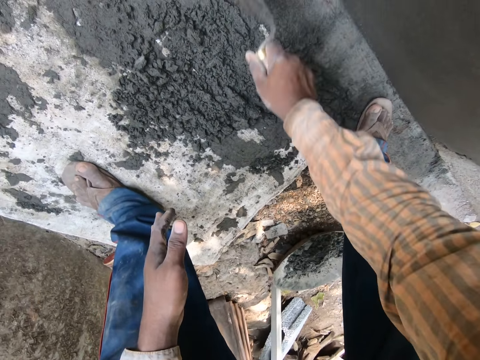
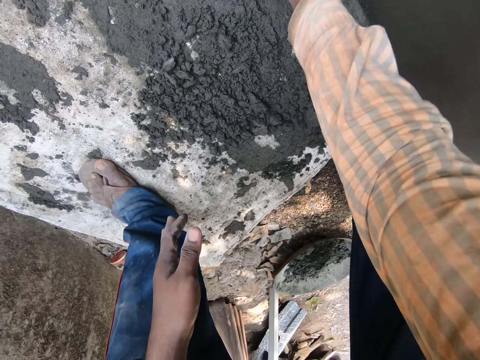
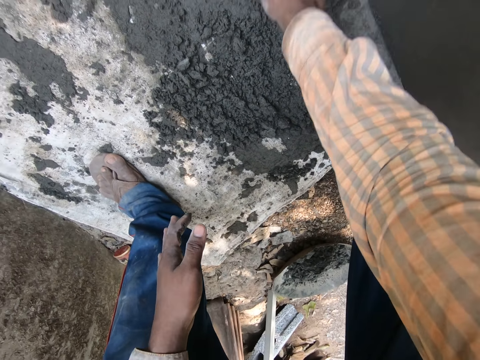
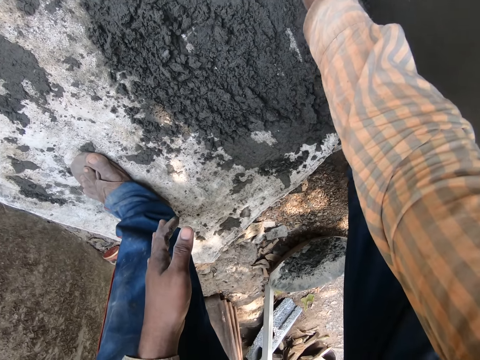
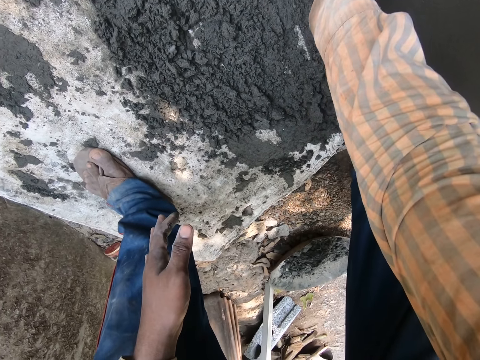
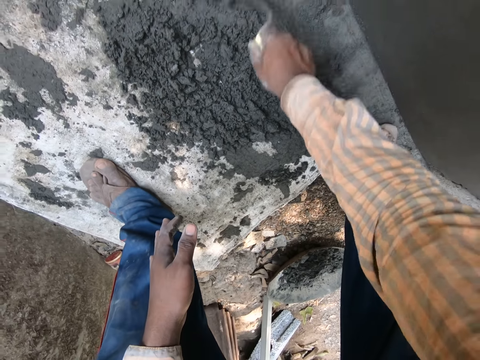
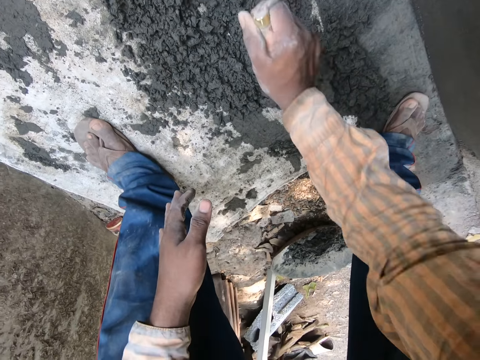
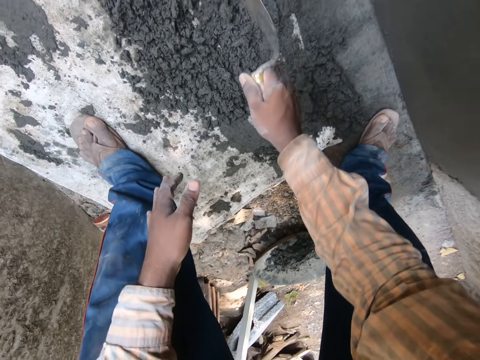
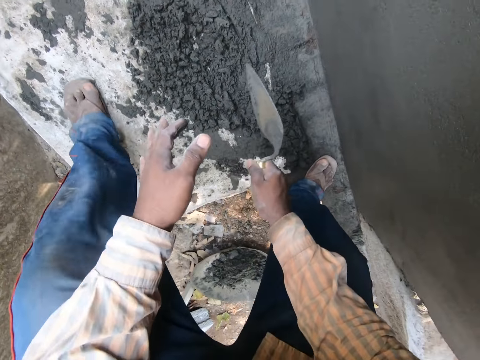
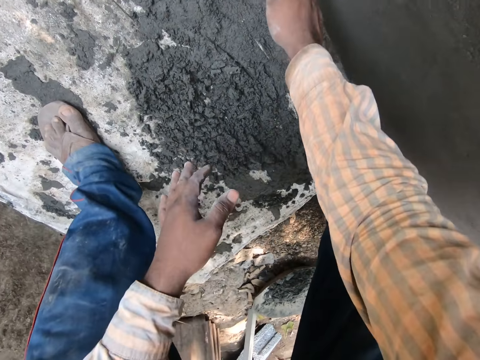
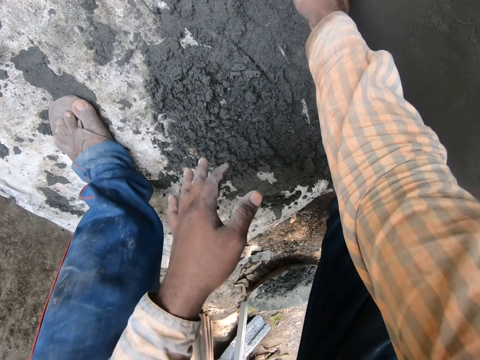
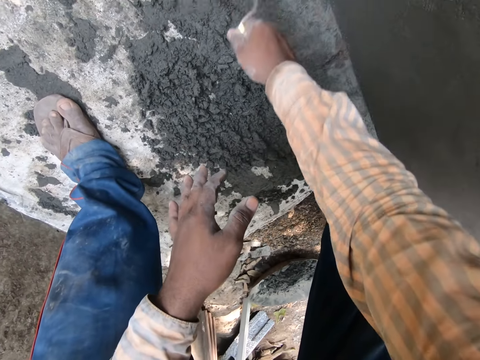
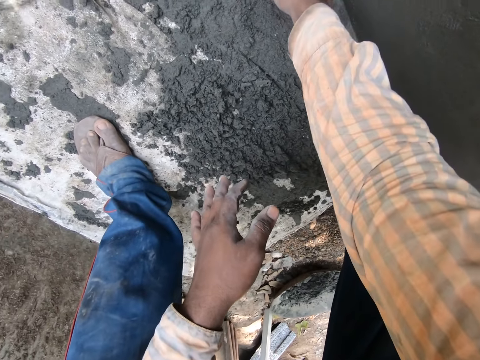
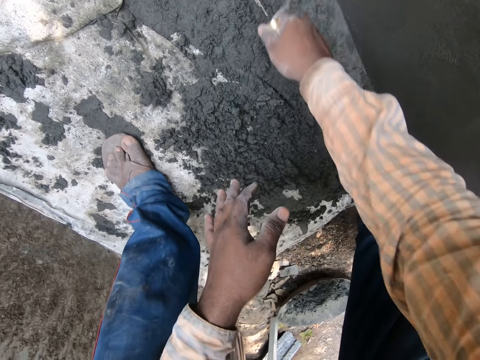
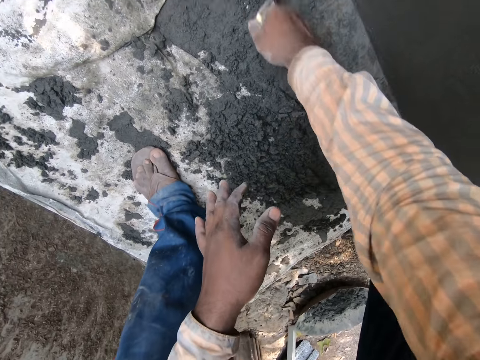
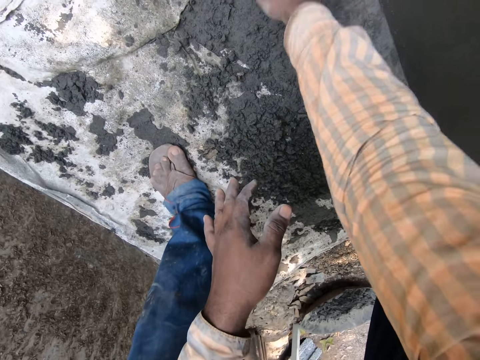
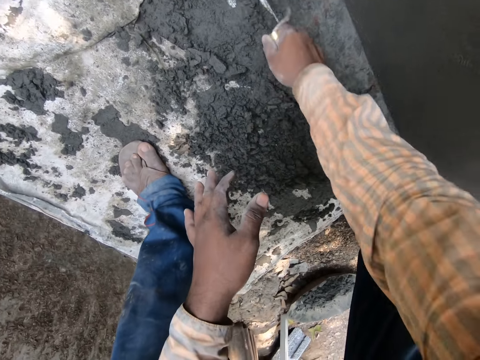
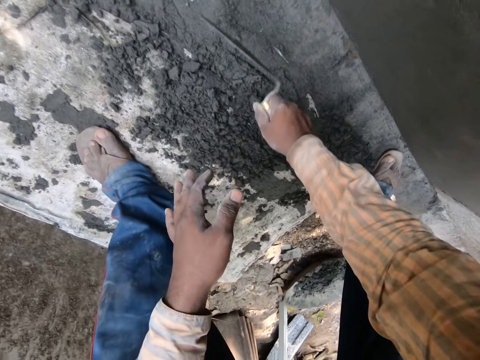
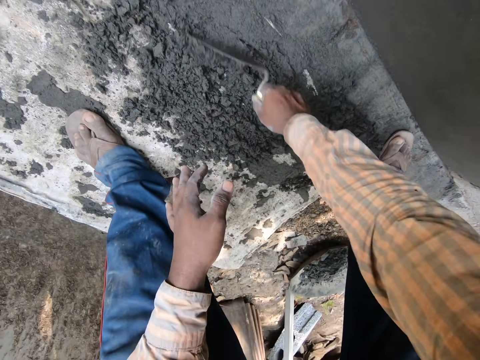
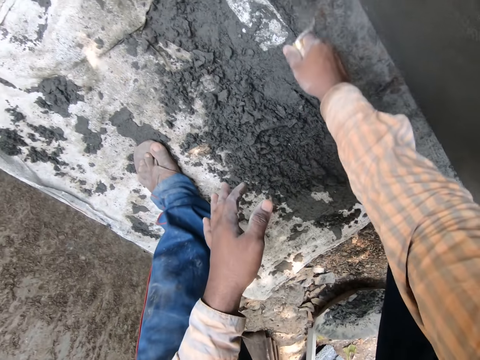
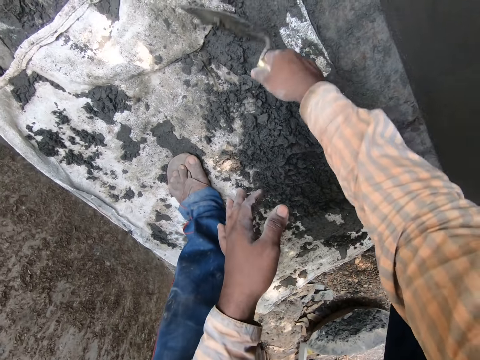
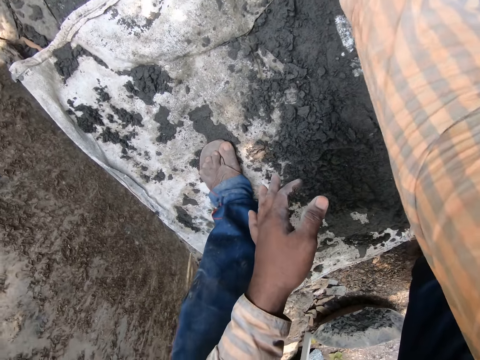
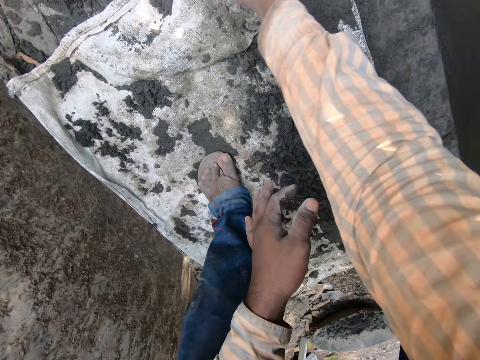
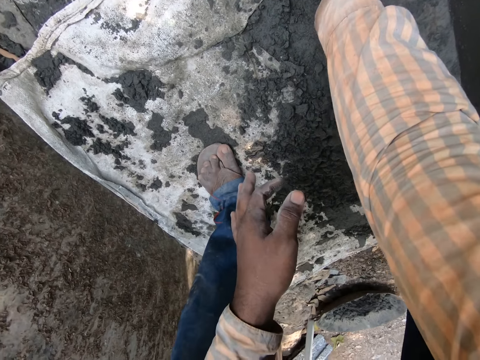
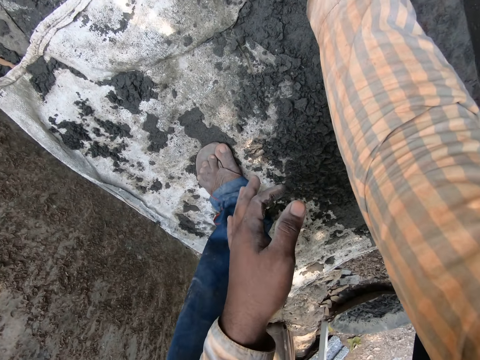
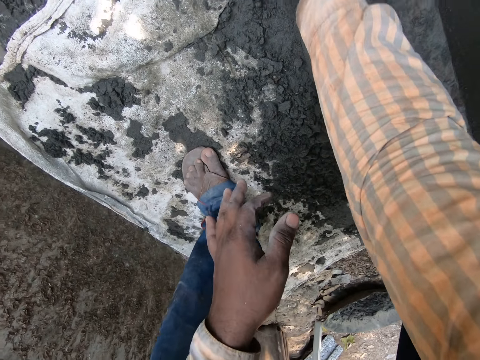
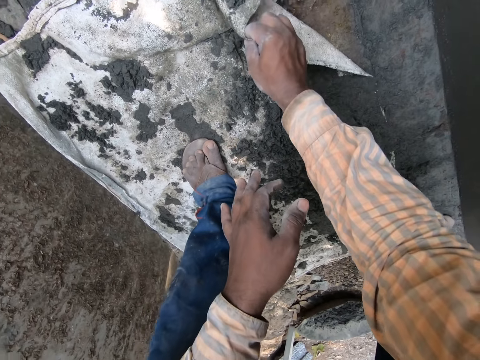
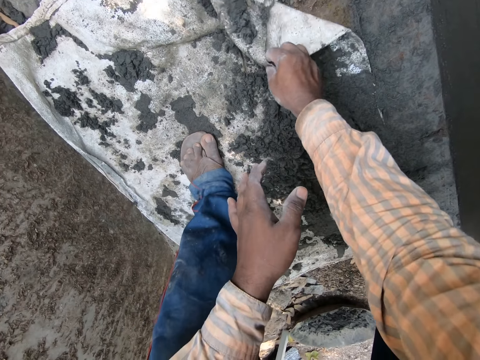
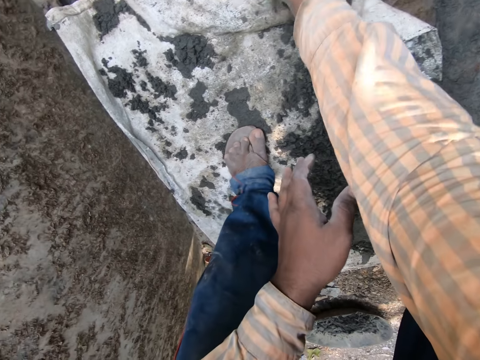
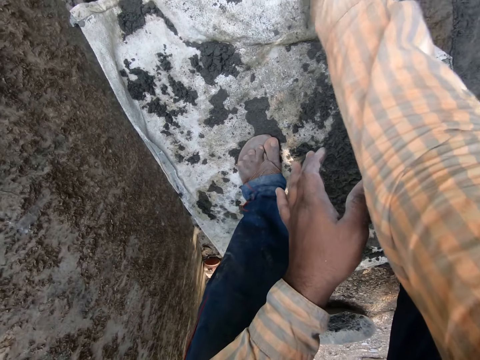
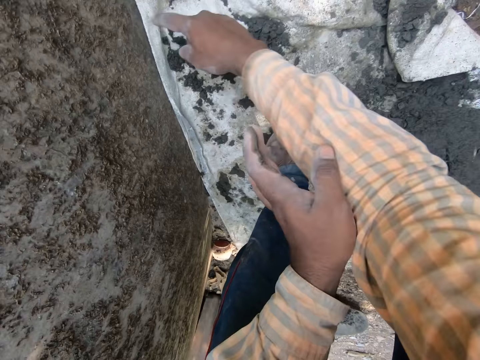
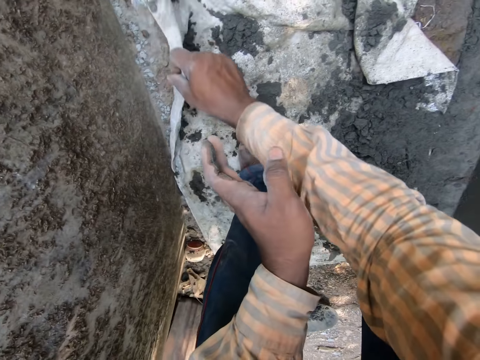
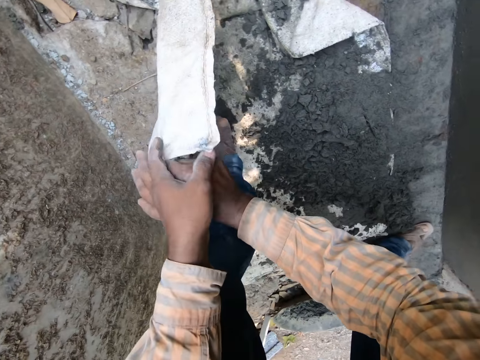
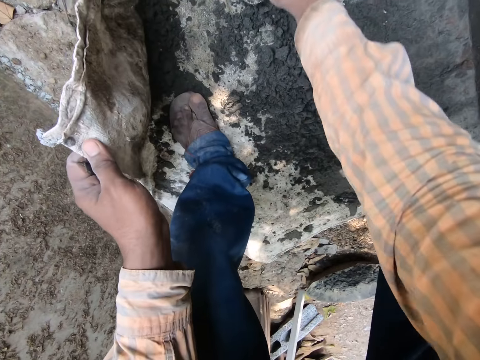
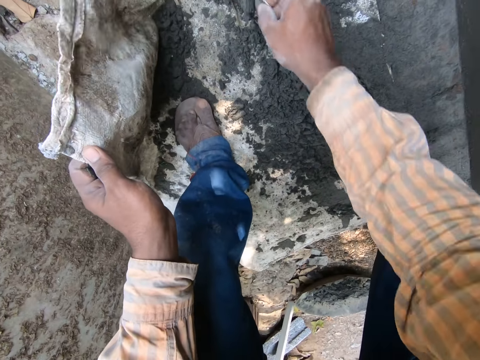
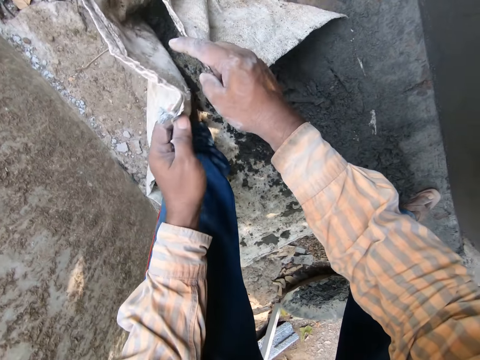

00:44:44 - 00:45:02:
The camera wearer hits the trowel on a sack. They move the plaster to the sack. They lift a bag of mortar from the ground with both hands.

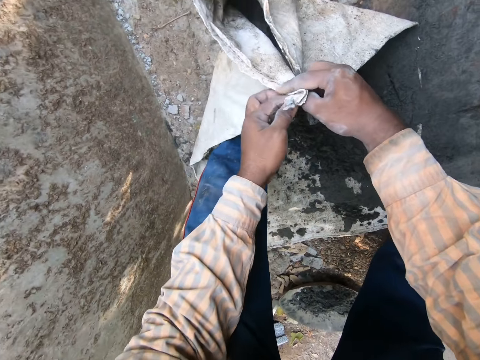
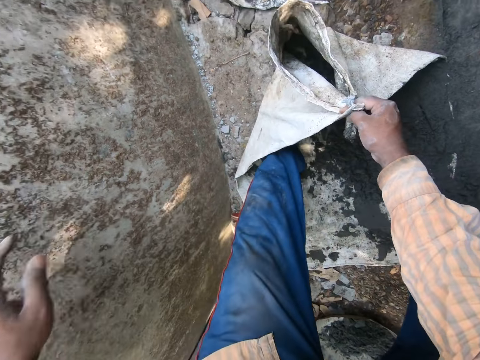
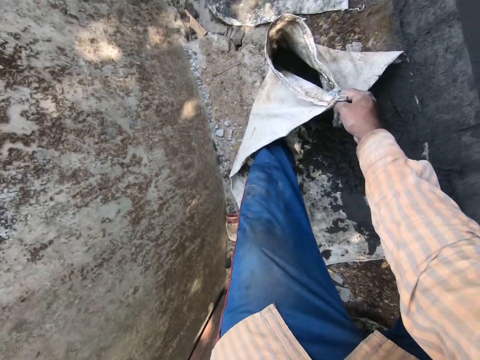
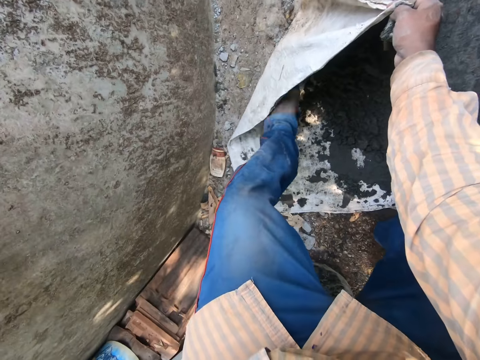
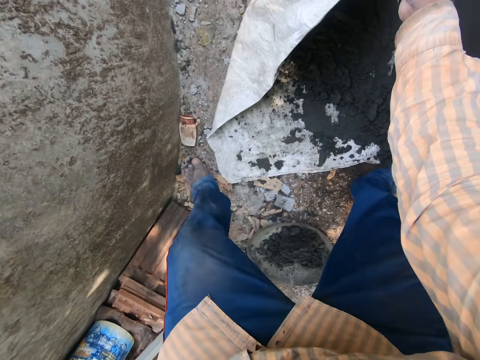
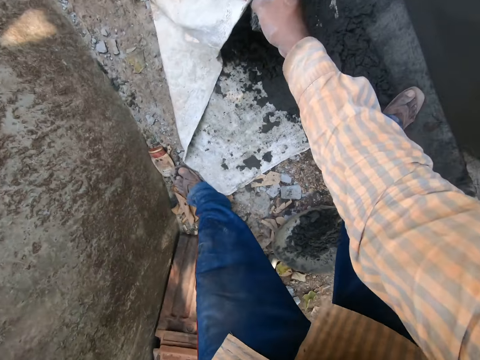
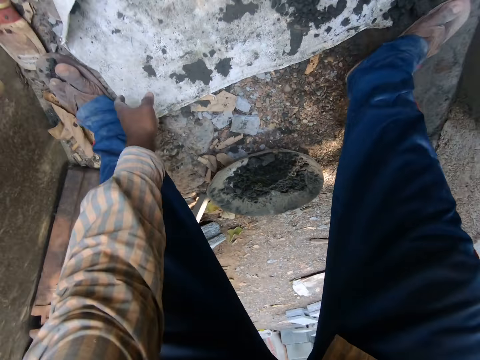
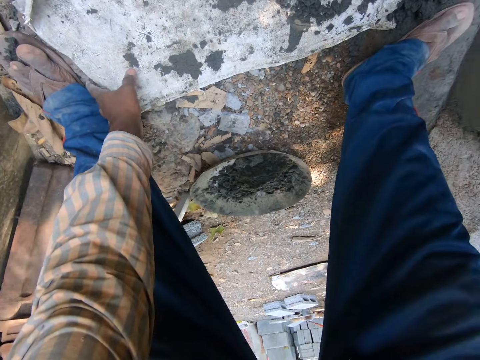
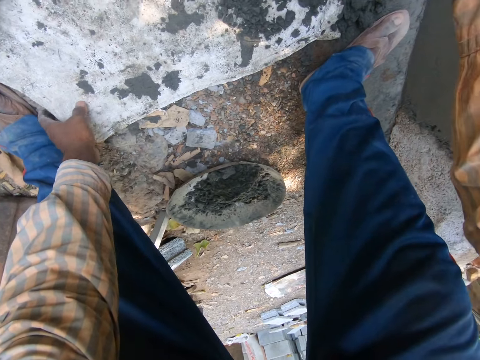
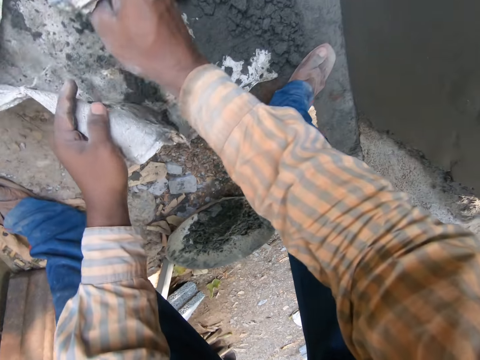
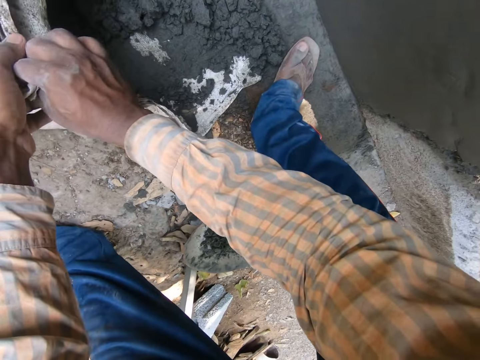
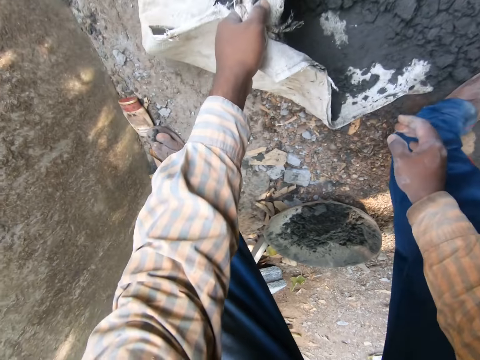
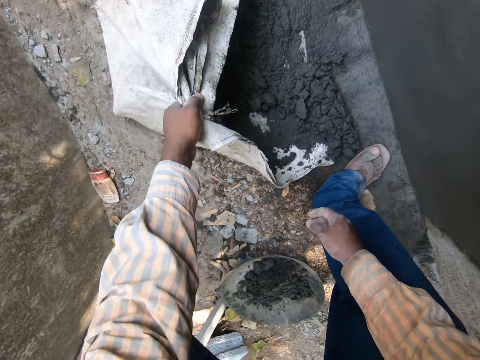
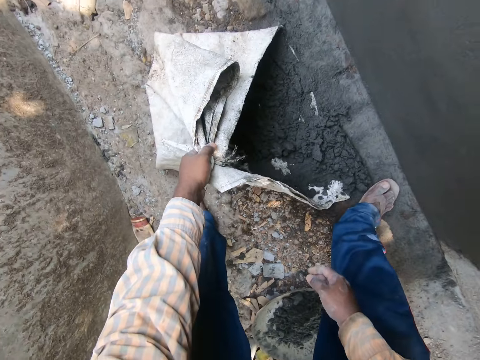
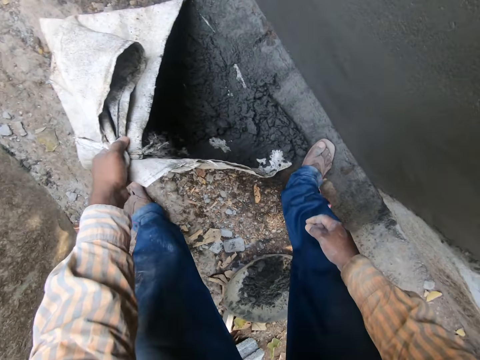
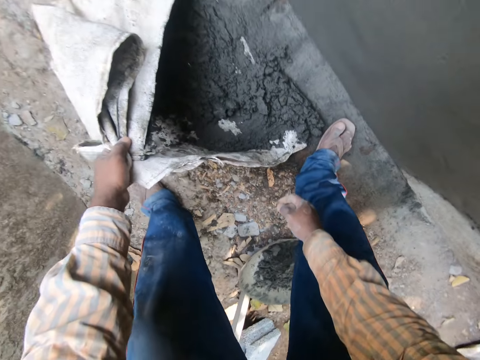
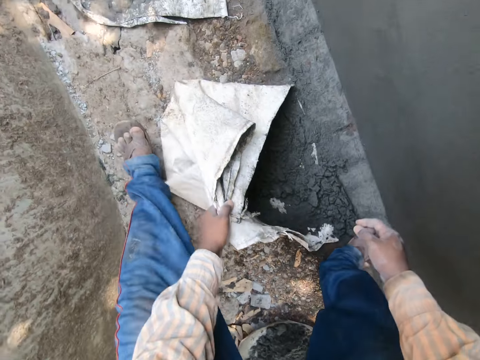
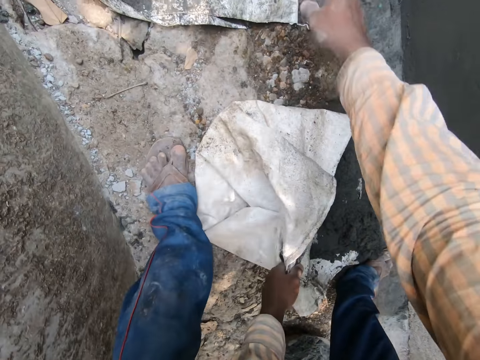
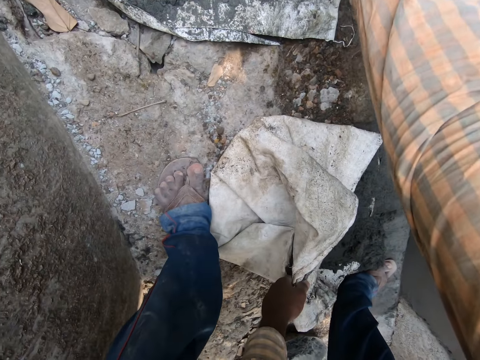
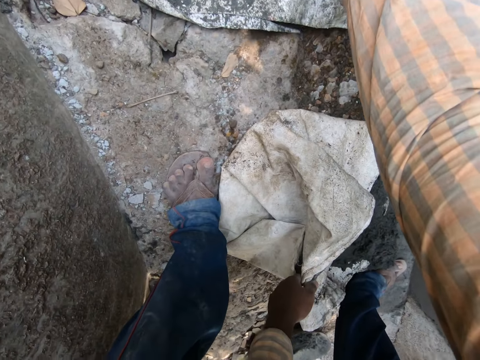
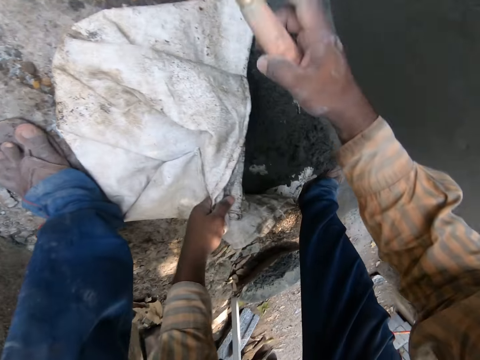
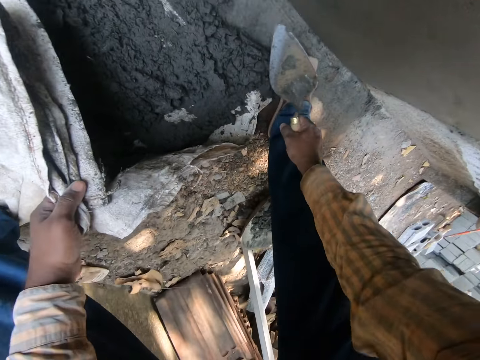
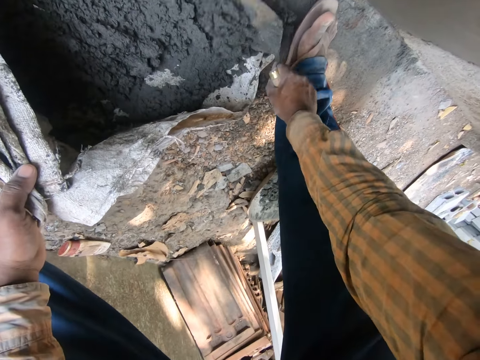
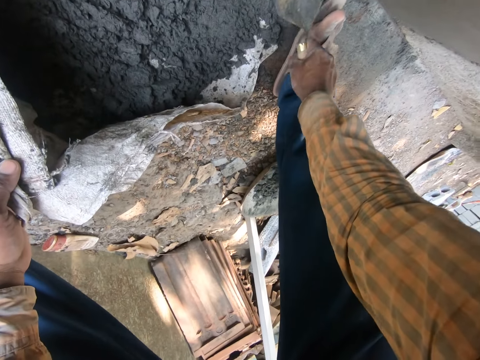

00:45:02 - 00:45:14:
The camera wearer lifts his left leg from the sack. He lifts the sack from the floor. He picks up the masonry trowel from the ground with his right hand. He spreads mortar on the ground with the masonry trowel in his right hand. He moves the plaster to the sack.
